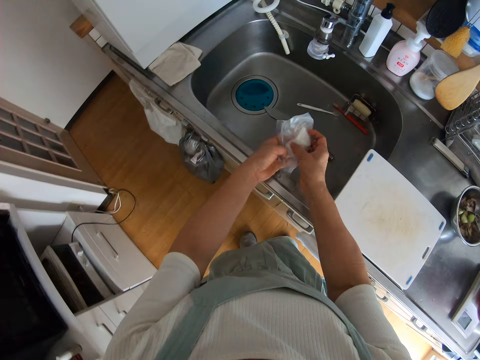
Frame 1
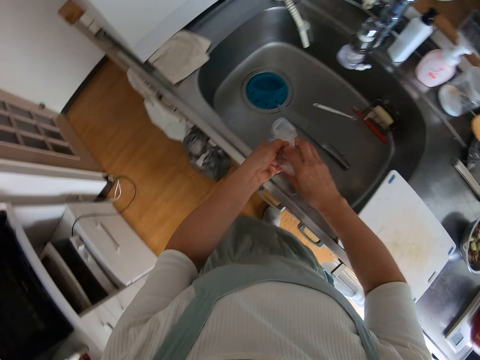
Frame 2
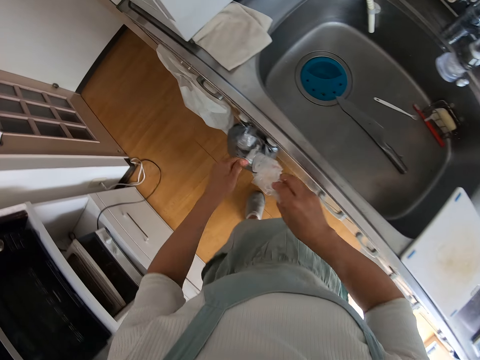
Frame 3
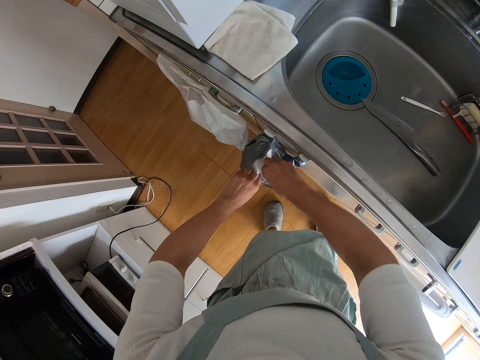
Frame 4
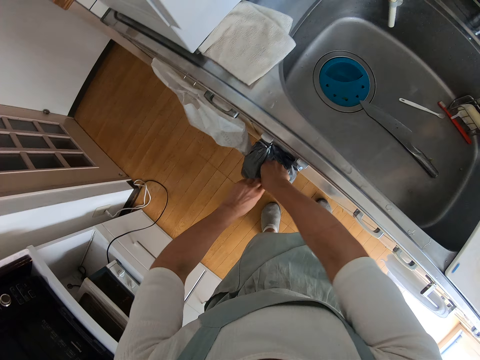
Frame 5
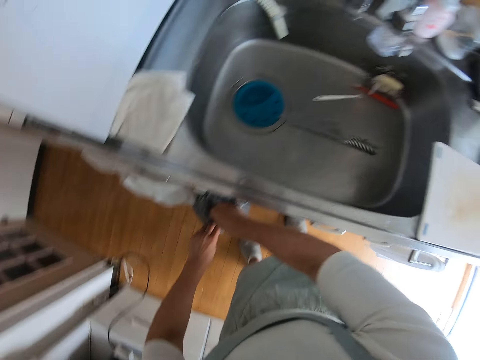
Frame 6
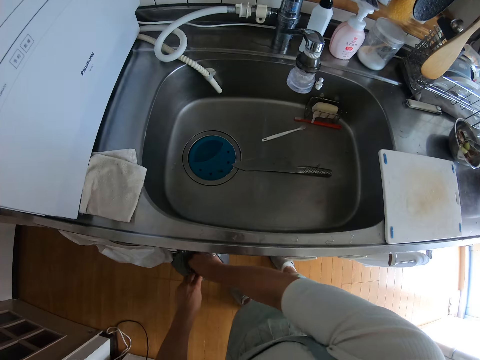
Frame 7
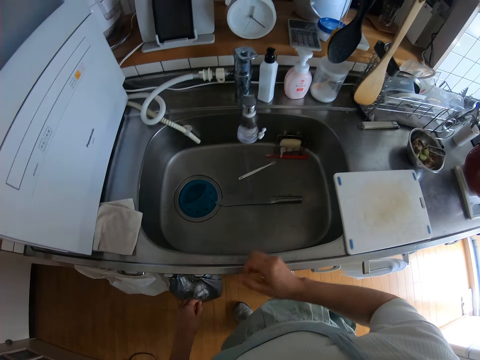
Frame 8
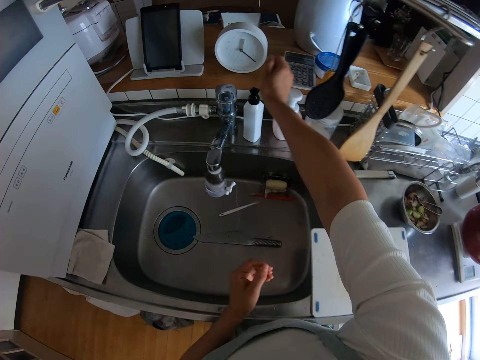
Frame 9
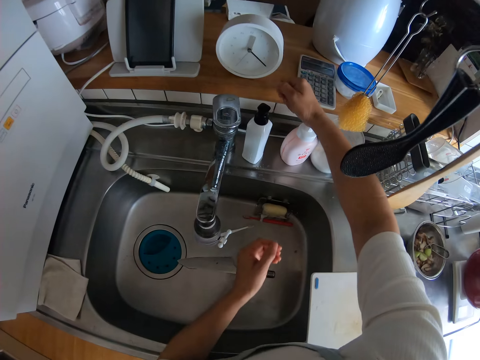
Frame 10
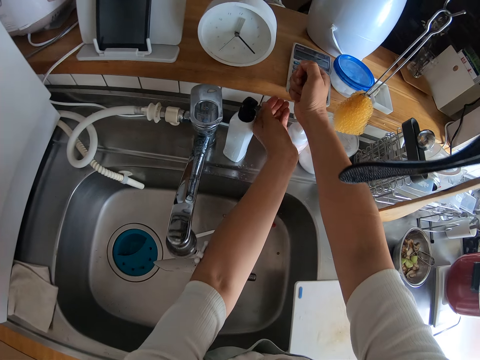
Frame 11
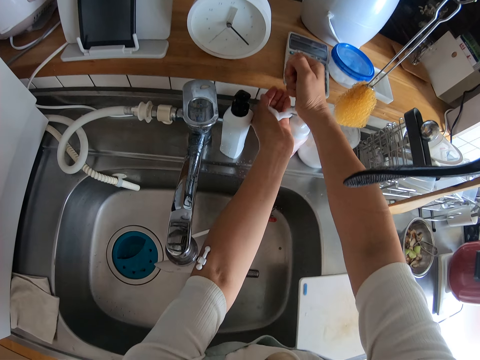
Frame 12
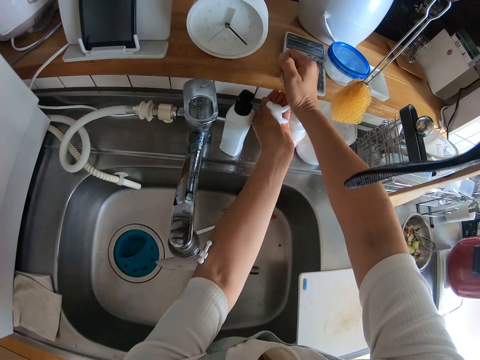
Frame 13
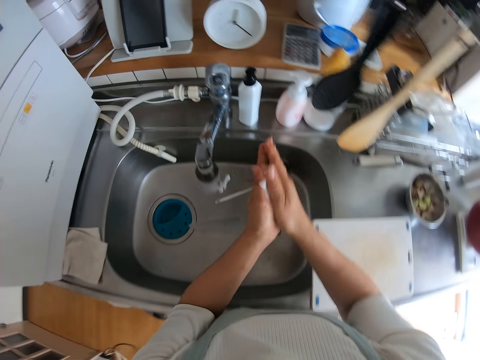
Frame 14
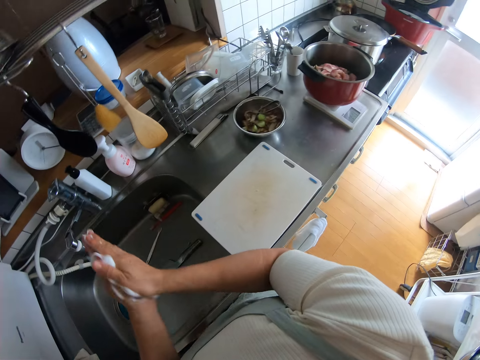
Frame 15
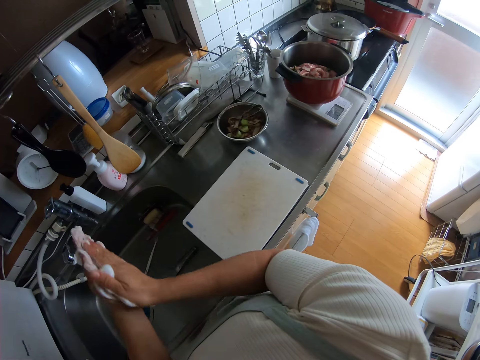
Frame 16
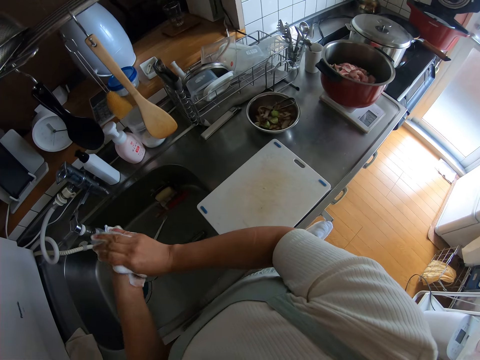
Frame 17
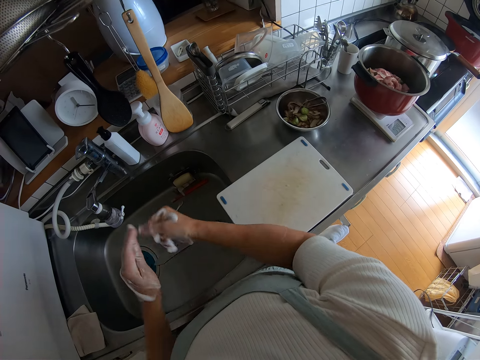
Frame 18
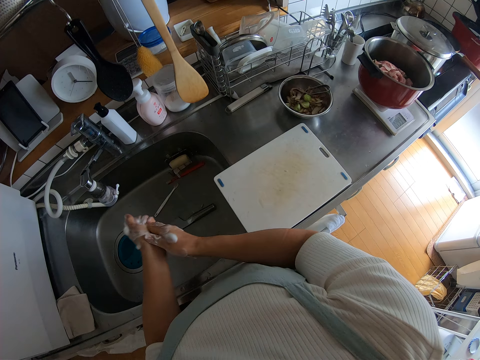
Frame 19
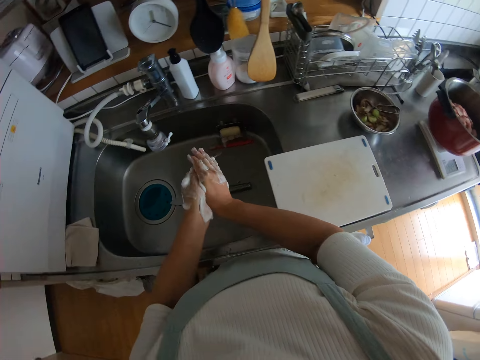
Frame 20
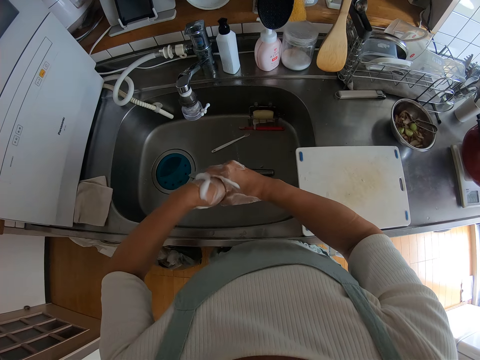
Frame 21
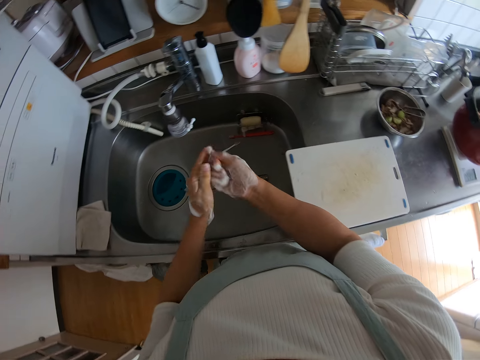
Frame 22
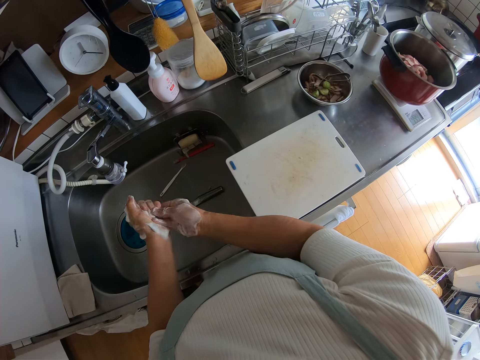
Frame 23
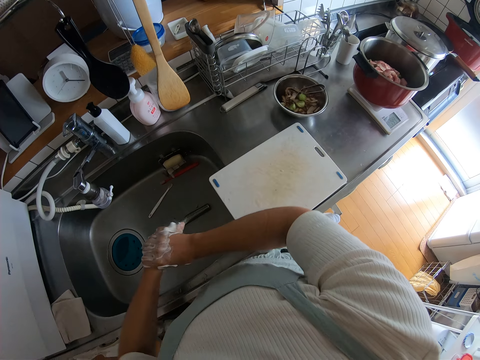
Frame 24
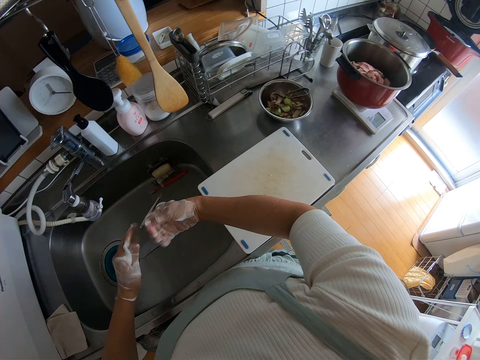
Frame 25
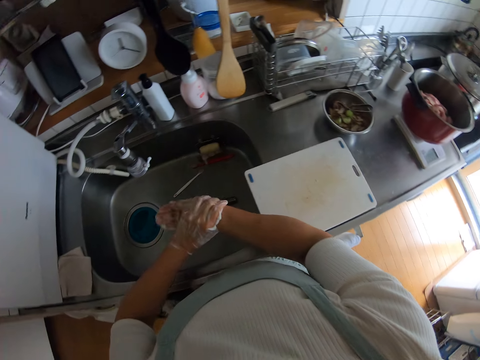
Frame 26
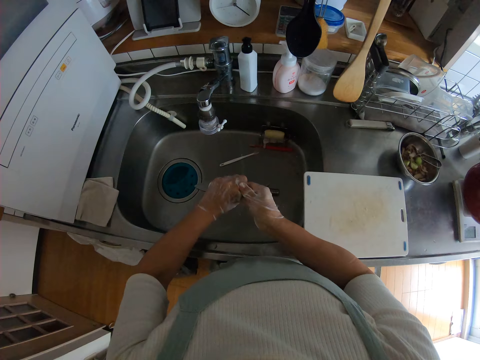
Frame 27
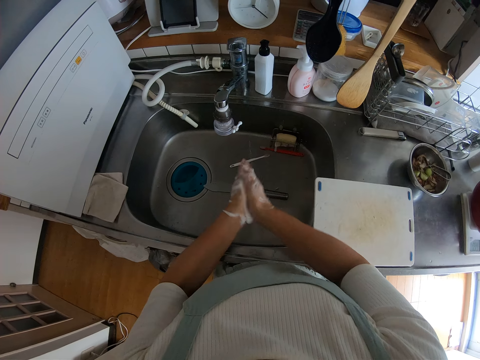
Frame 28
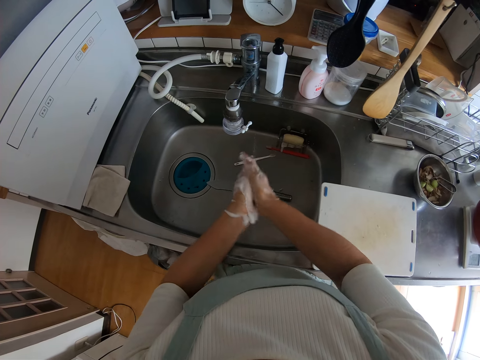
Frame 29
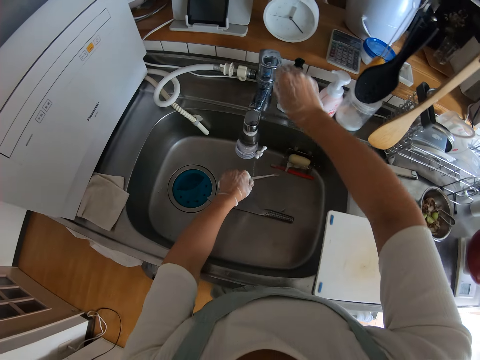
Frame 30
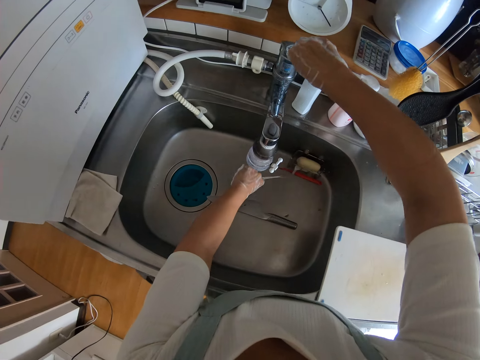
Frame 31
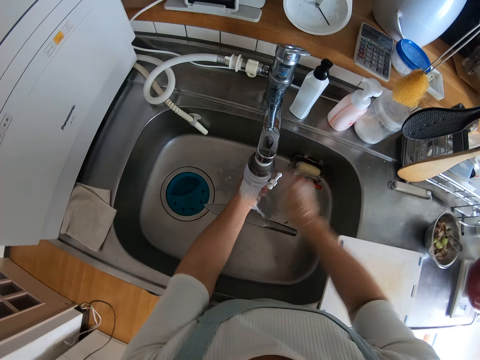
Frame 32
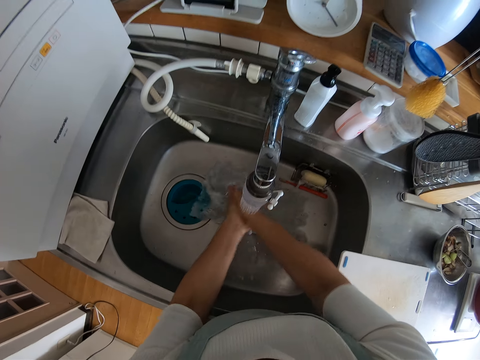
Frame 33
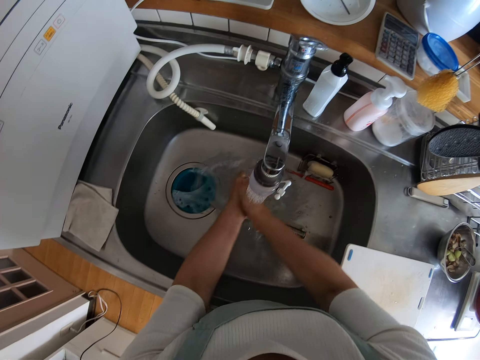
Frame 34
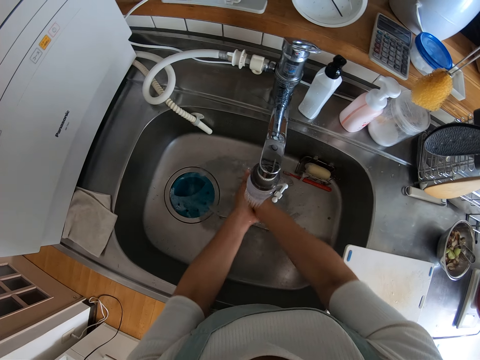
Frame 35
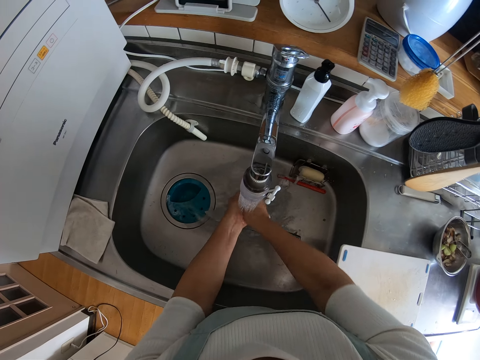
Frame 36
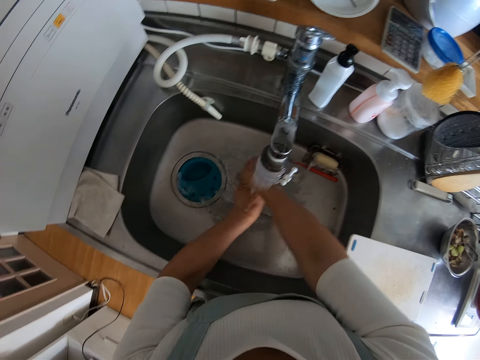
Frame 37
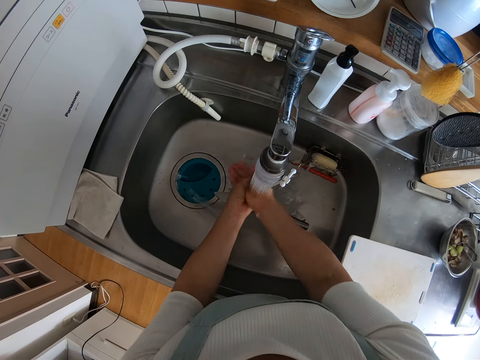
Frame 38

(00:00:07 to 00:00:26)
The camera wearer puts a nylon paper into a dustbin. They press a soap. They apply the soap on the left hand with the right hand. They rub hands together. They smear the soap. They turn on the tap with the right hand. They wash both hands.

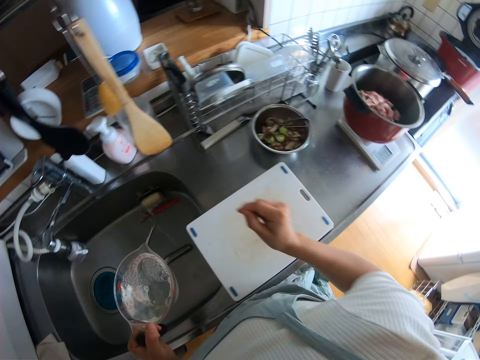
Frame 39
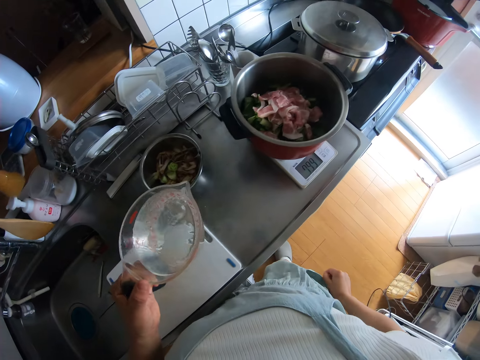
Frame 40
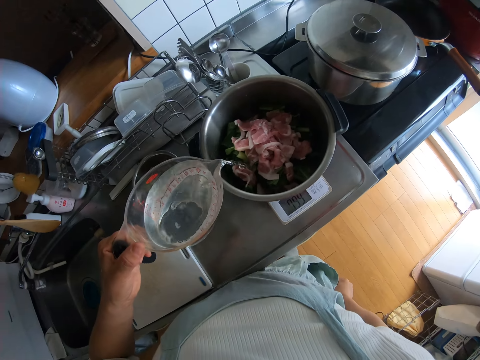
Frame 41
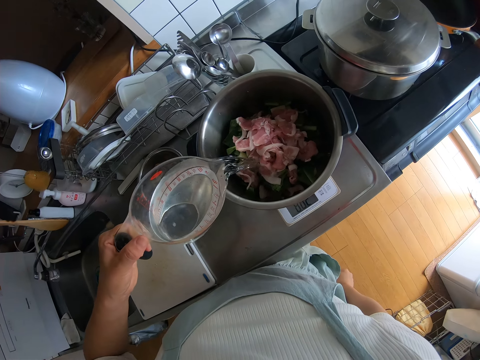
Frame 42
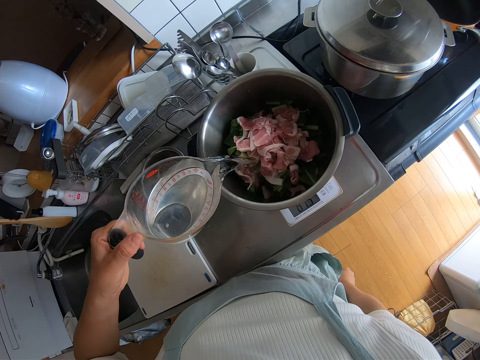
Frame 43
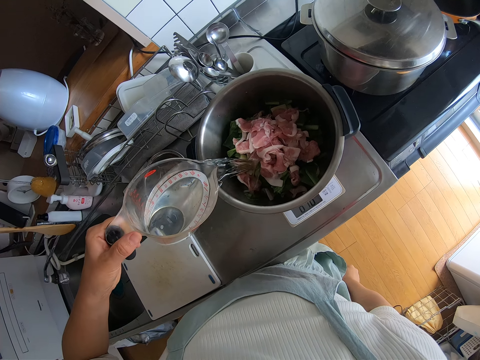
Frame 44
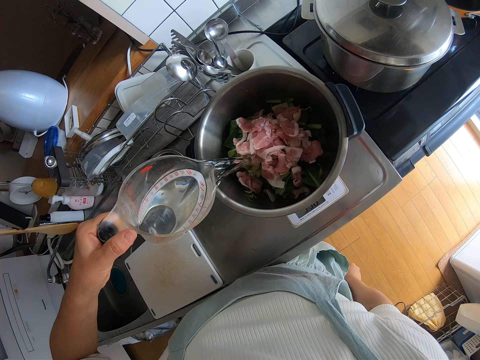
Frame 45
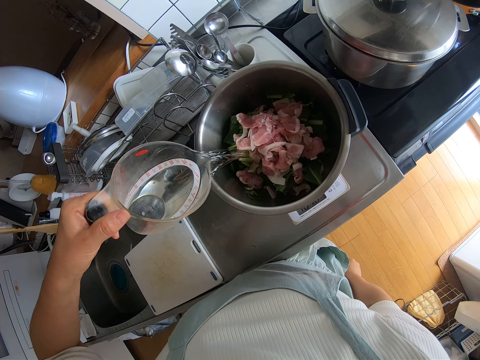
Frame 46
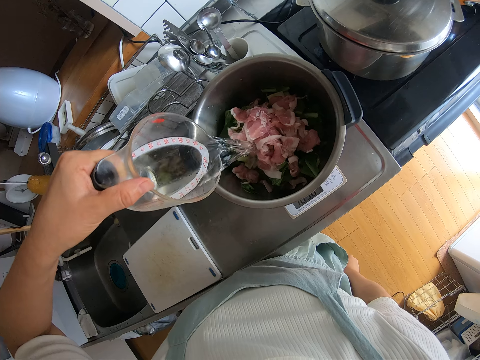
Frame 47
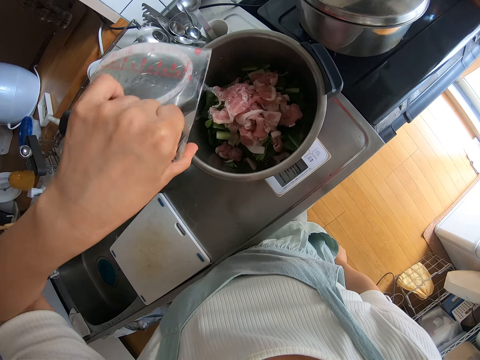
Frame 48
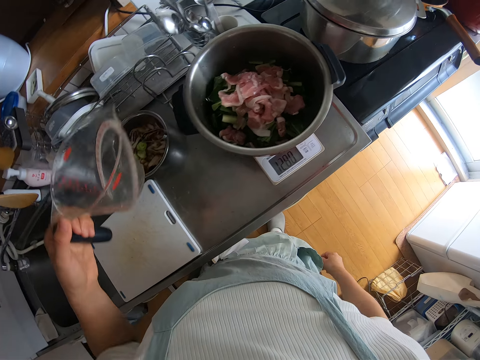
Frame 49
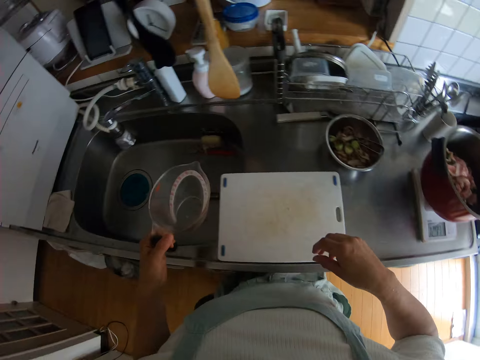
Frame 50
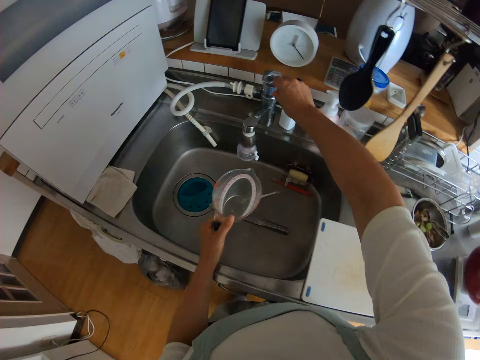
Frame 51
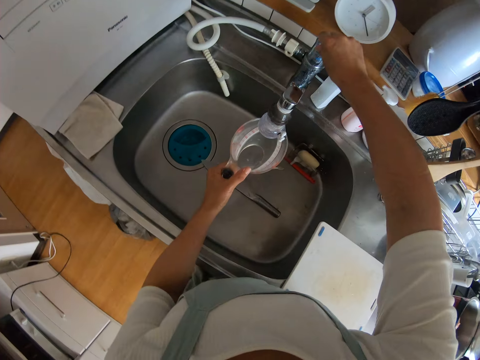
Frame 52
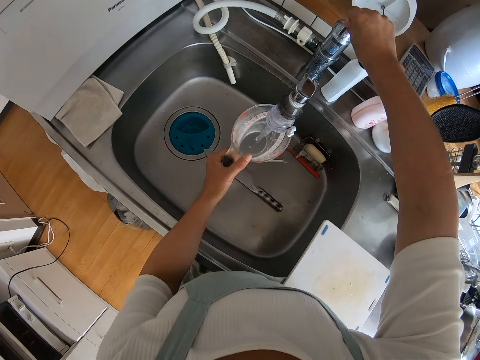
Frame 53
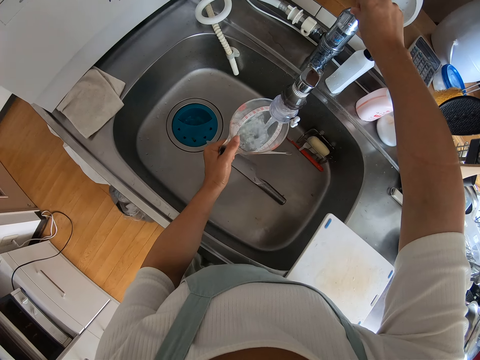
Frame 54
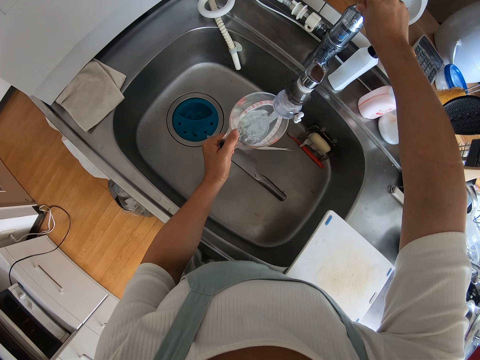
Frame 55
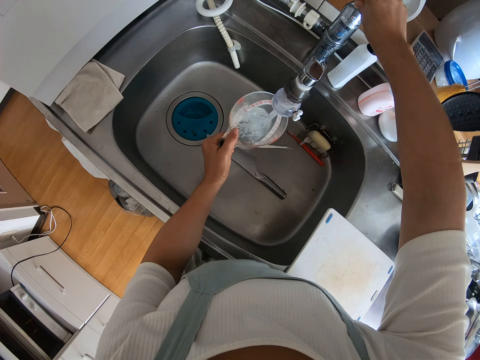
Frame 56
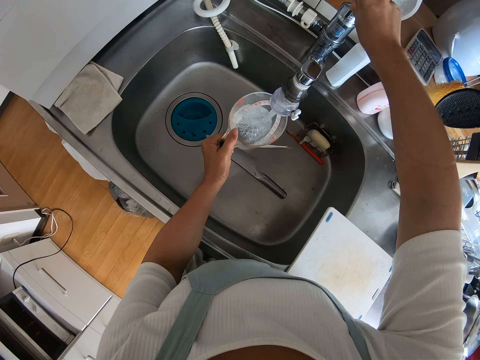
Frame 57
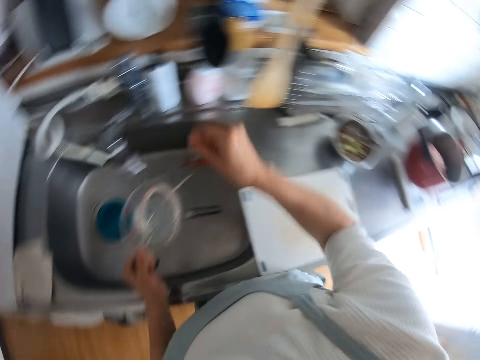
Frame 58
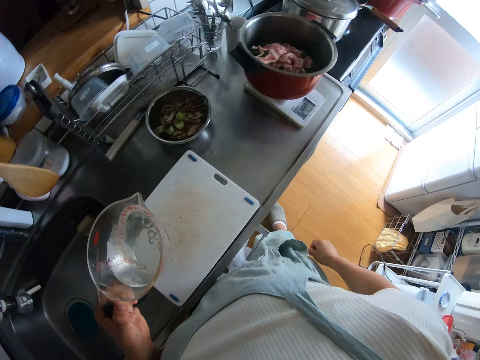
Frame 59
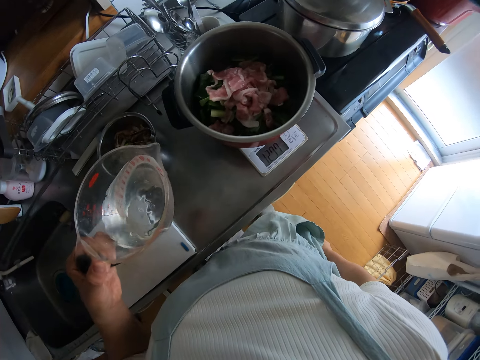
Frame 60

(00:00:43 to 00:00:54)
The camera wearer turns off the tap or knob with the right hand. They pour water into a pot. They open the knob. They fill a jug with water. They close the knob.
